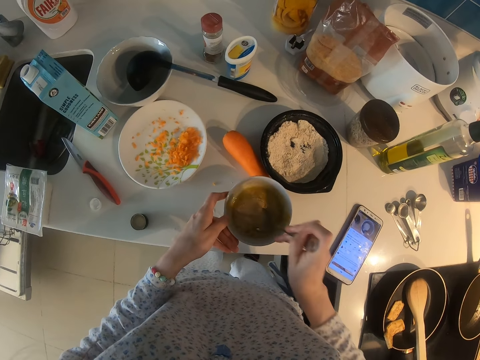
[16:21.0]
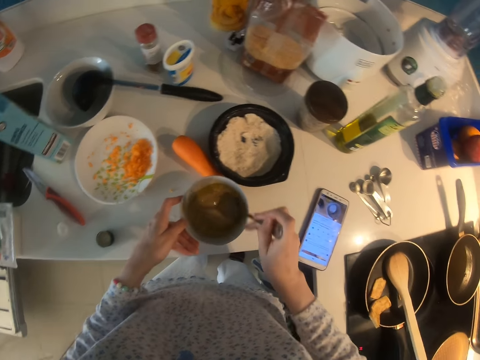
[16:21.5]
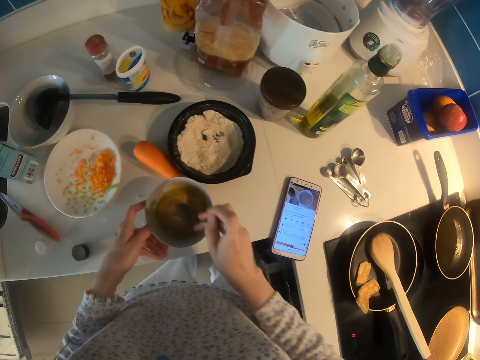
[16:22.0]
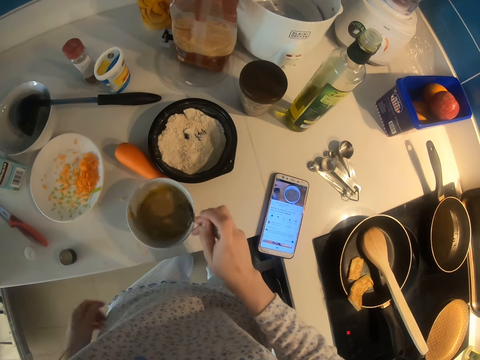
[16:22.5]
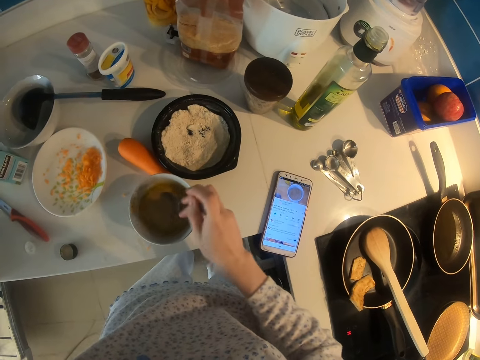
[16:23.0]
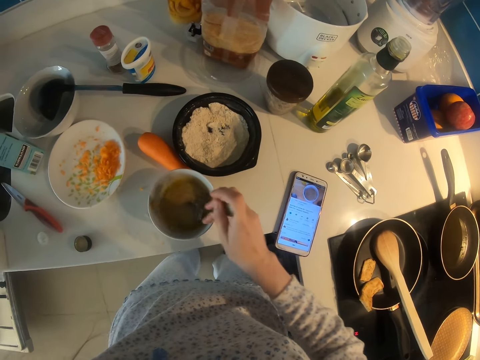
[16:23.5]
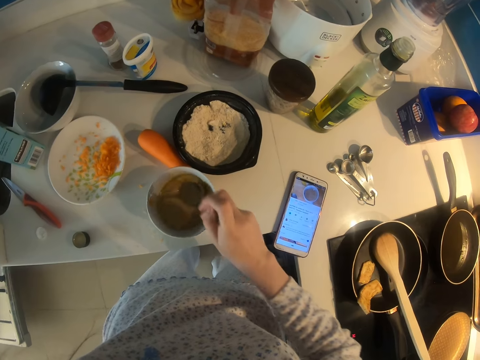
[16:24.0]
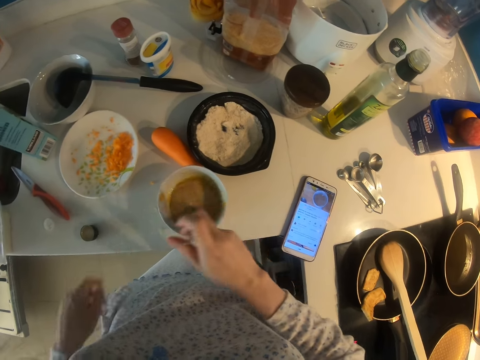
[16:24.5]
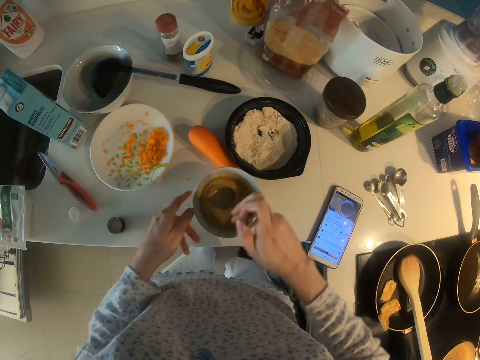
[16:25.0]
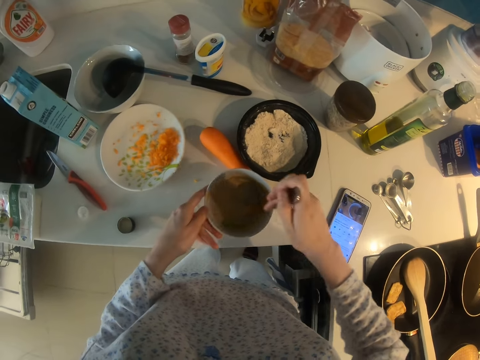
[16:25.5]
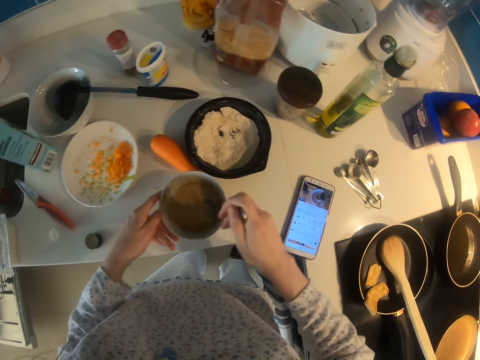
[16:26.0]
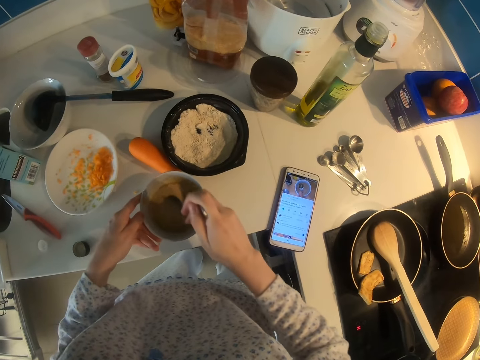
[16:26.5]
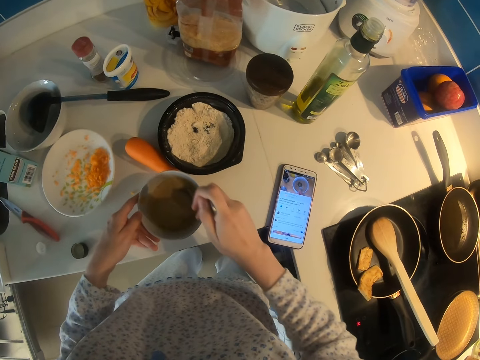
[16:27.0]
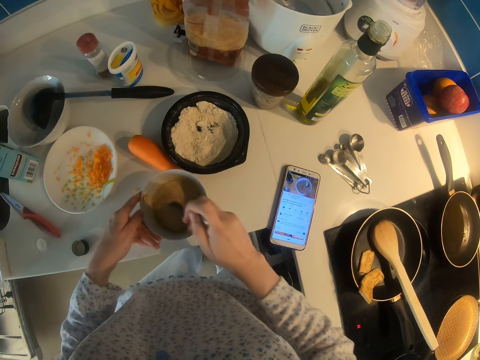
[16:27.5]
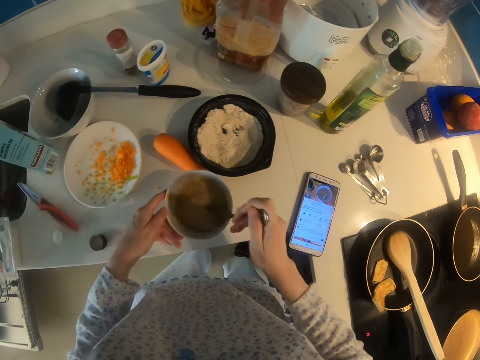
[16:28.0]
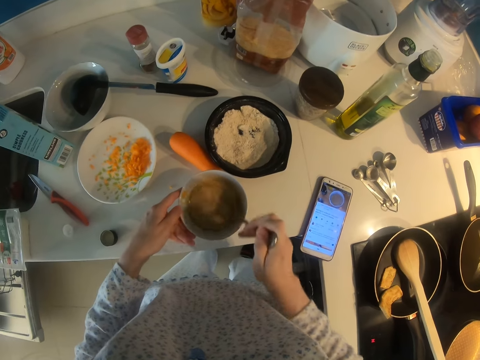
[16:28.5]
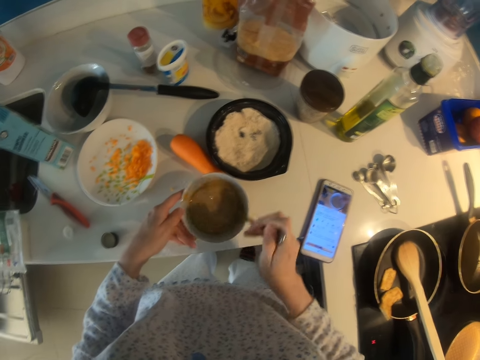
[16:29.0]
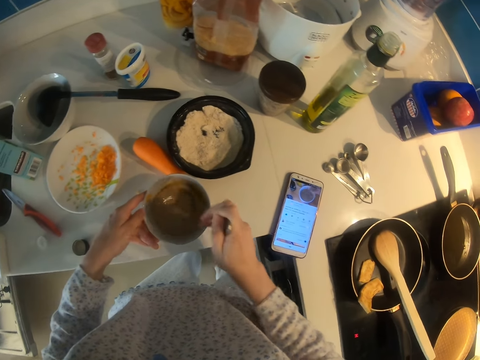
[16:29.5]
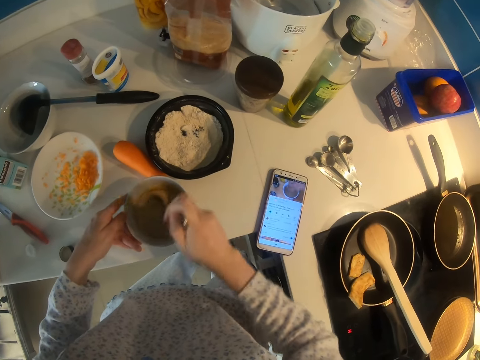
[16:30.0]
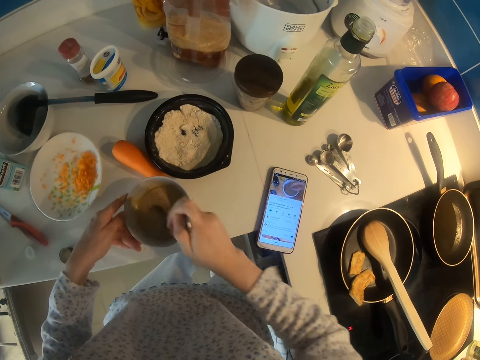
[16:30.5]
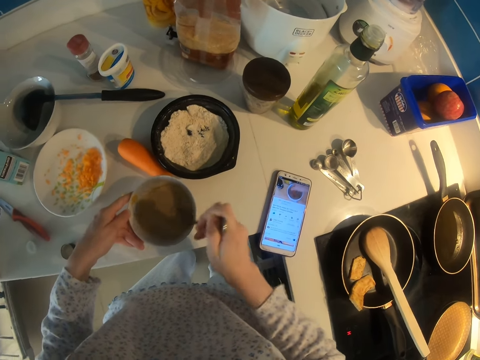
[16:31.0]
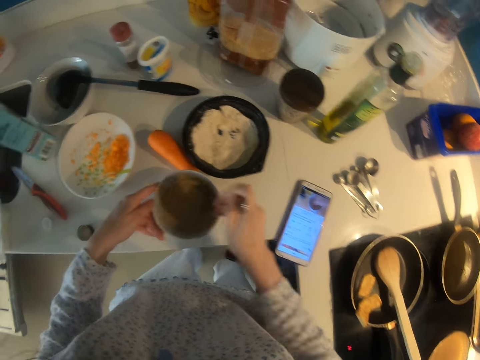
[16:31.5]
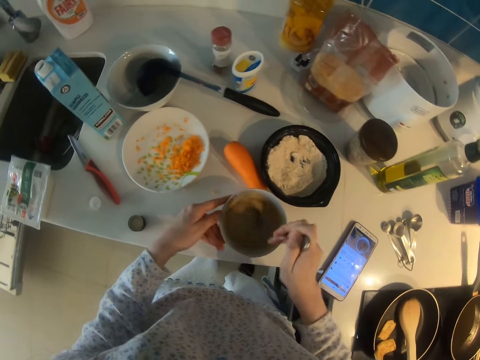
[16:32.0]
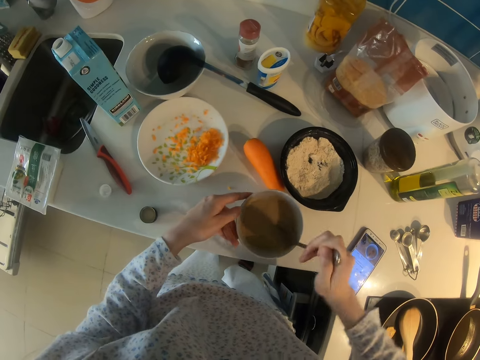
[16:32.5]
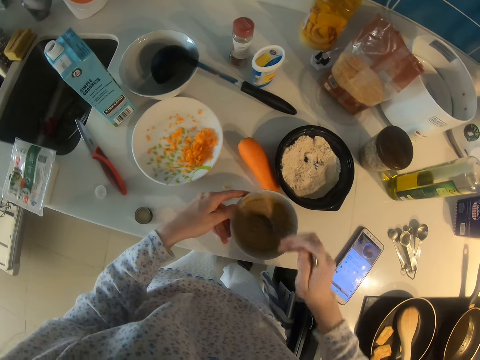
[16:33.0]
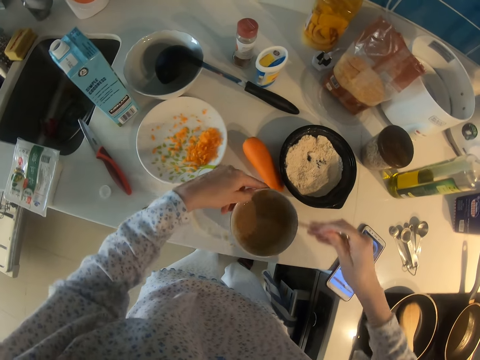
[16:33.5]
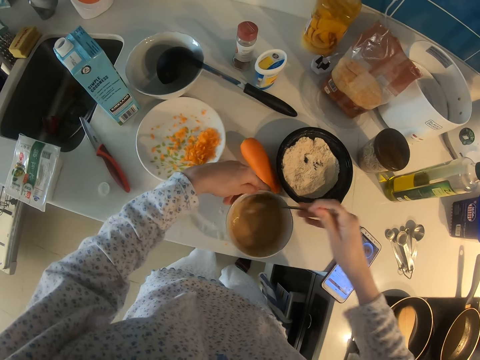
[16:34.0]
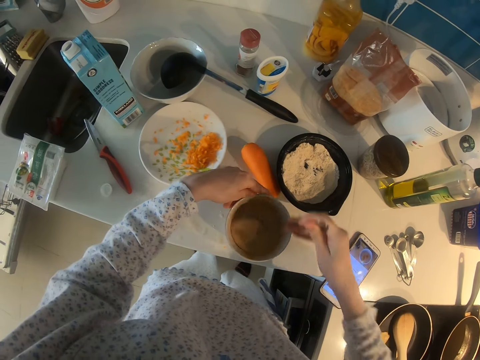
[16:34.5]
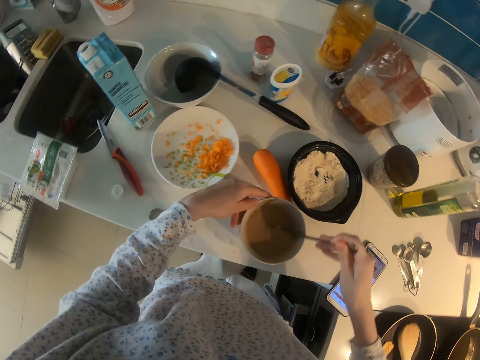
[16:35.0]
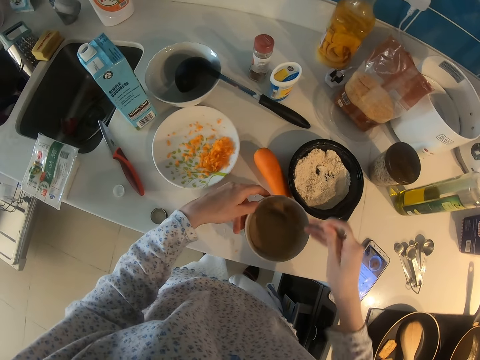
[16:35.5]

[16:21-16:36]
The camera wearer mixes the ingredients with a spoon.

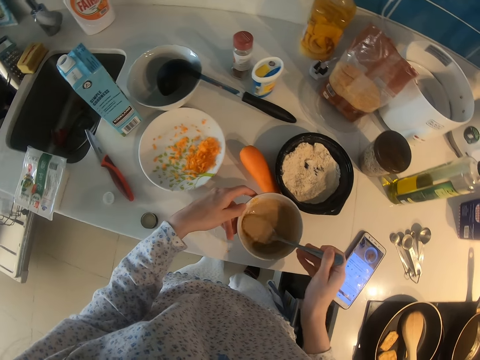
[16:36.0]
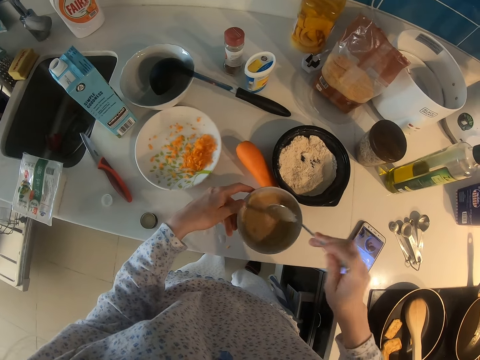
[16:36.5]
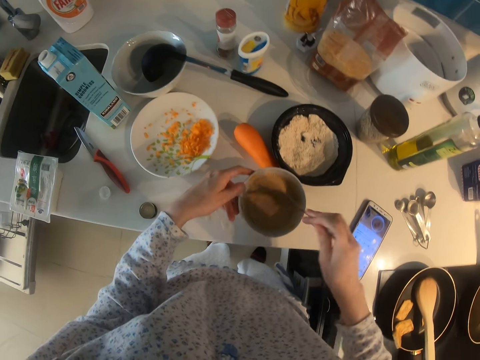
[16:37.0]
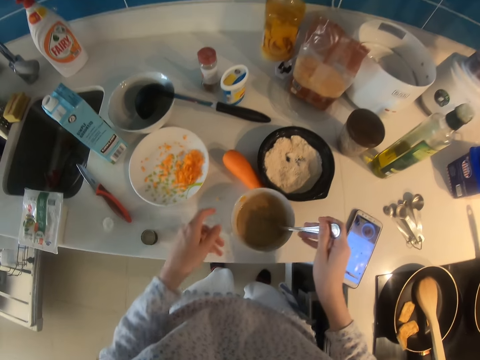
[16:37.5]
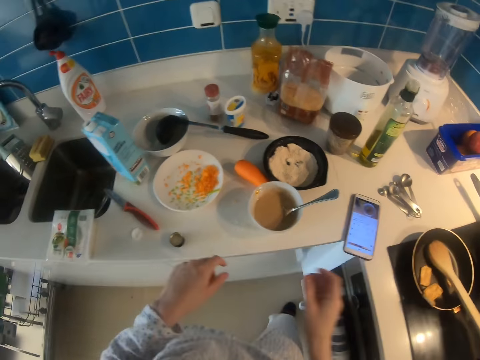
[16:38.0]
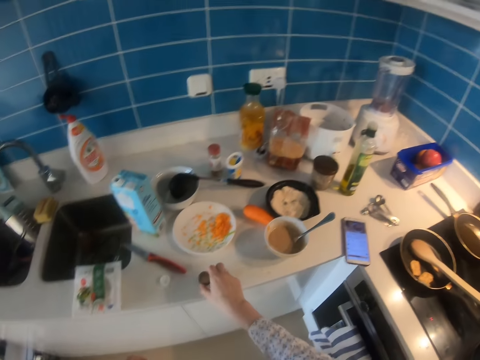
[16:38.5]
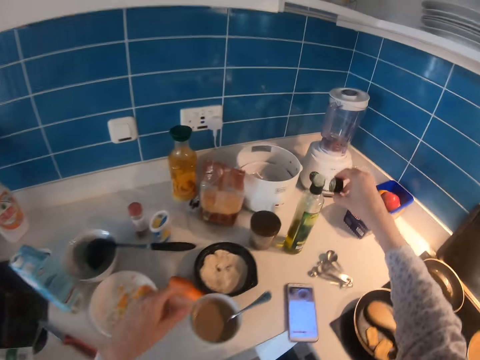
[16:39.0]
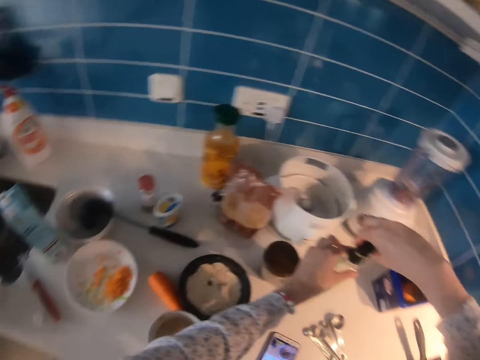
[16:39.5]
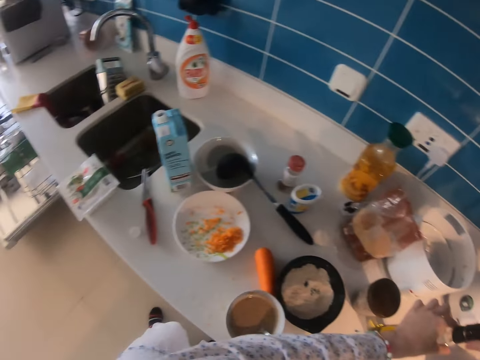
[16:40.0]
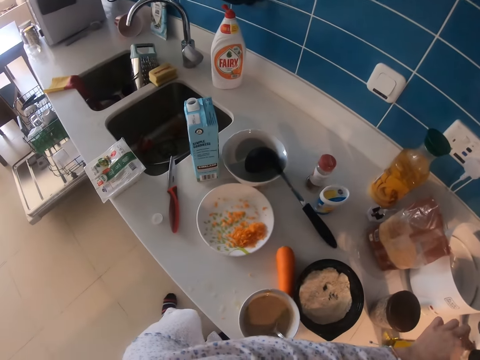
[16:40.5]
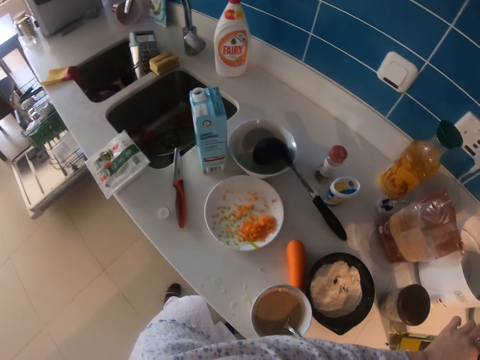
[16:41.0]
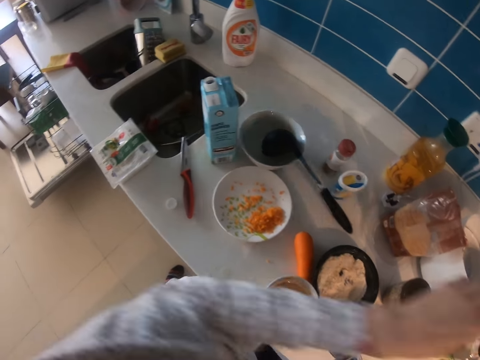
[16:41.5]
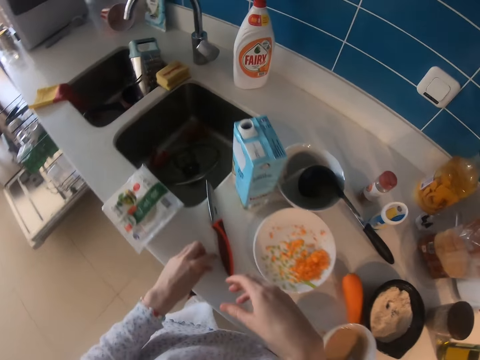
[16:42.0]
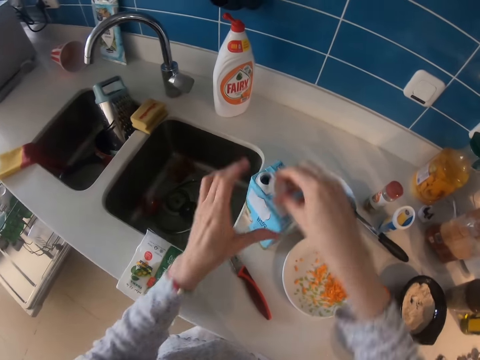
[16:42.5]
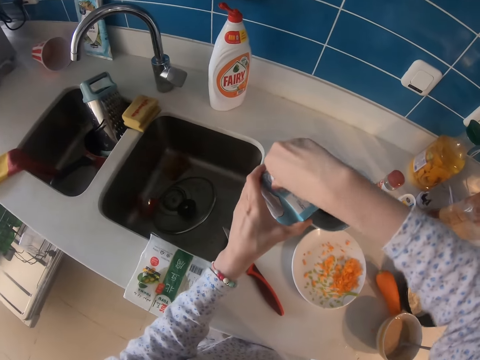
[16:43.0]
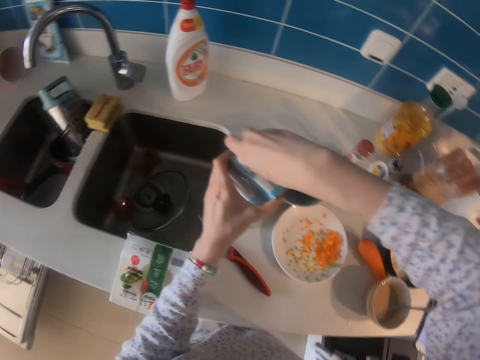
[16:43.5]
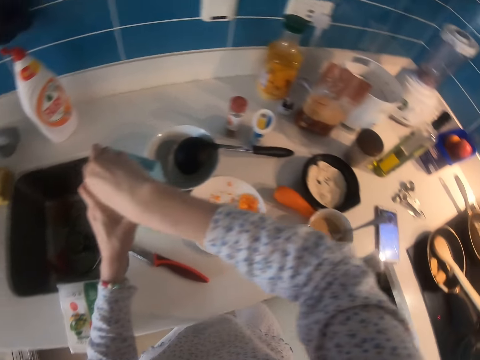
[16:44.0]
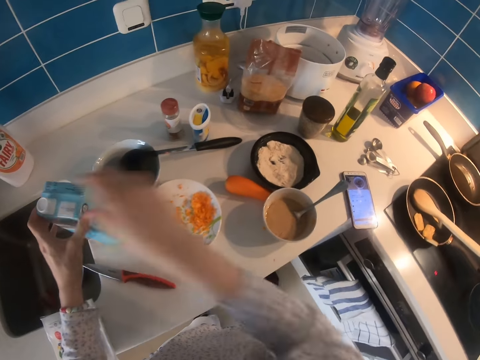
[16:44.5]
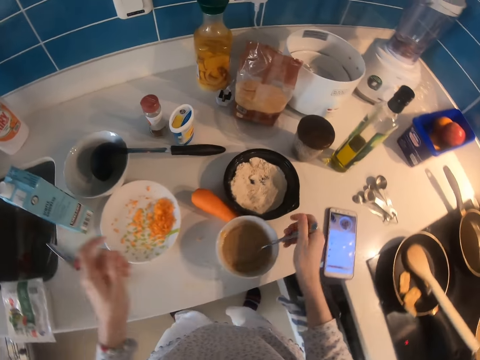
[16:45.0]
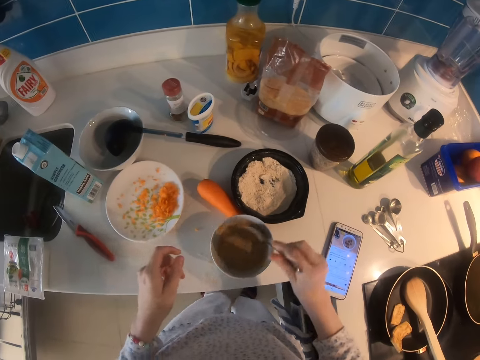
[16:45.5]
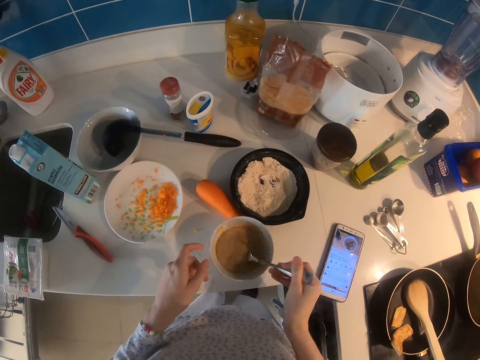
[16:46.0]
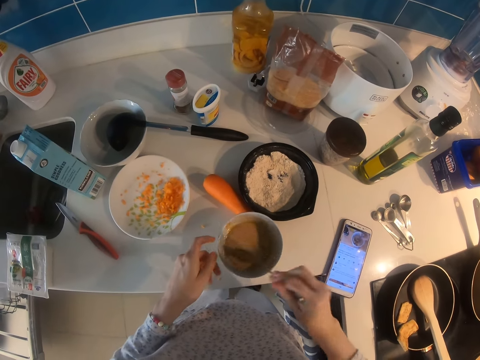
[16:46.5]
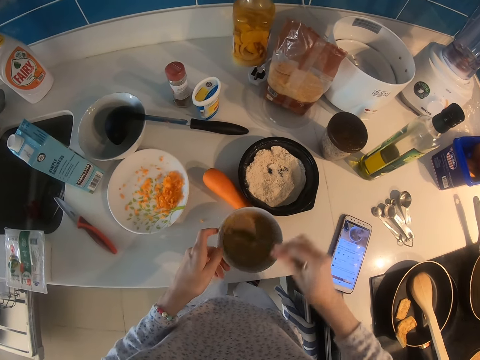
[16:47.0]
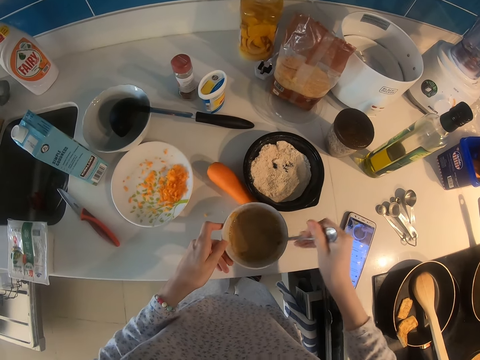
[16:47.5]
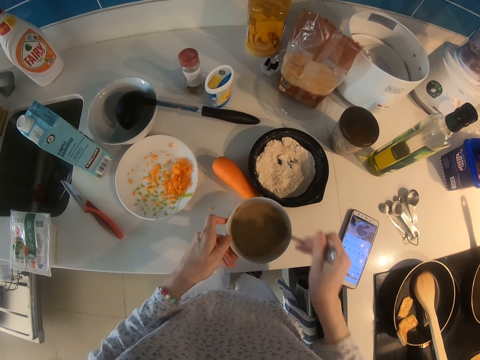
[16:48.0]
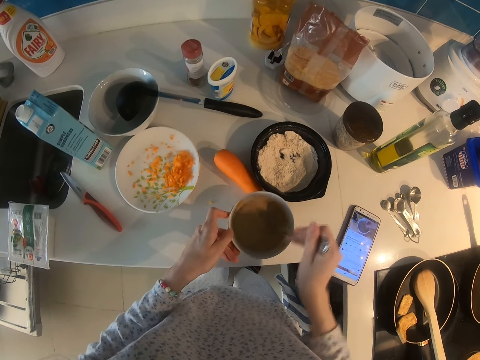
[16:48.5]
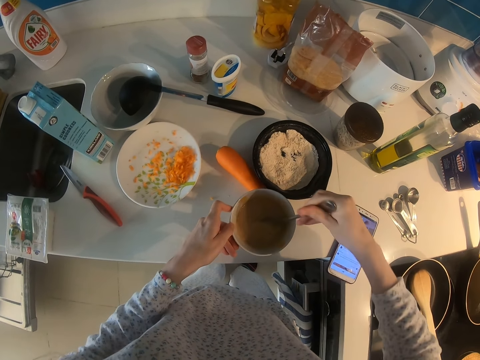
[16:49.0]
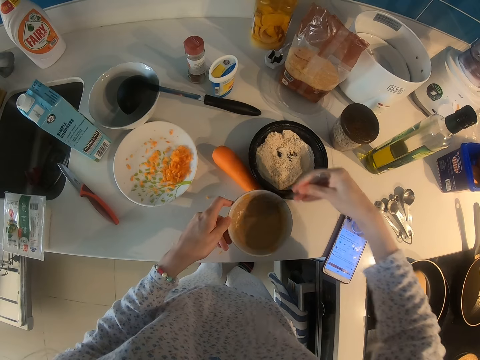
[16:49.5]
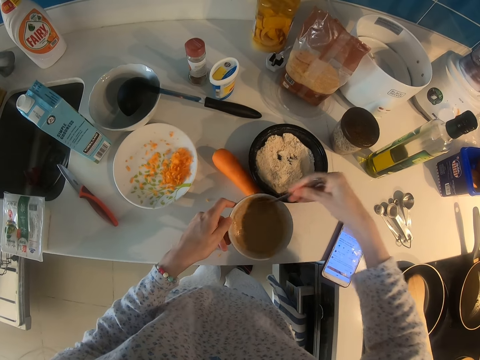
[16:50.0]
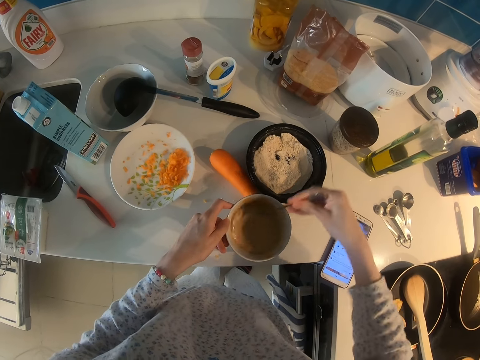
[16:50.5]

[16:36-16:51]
The camera wearer picks up a lid or cap. They close a bottle with the cap. They pick up a lid. They close a box of milk with a cap. They pick up a spoon. They mix the ingredients with the spoon.
